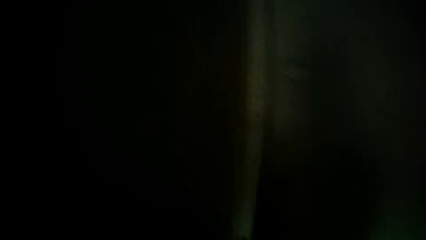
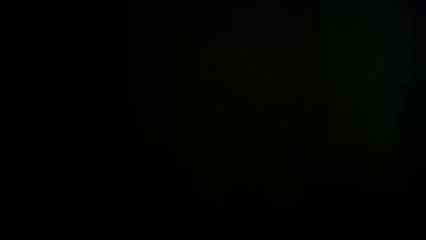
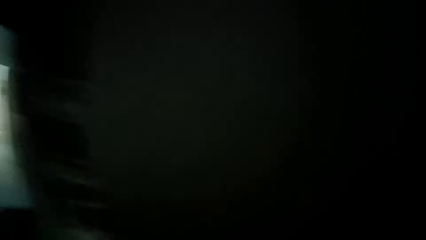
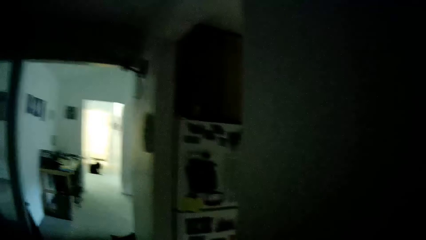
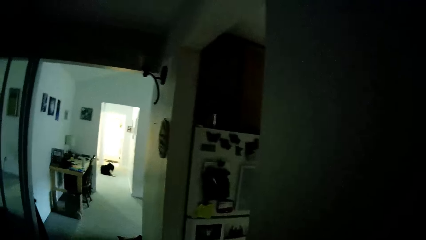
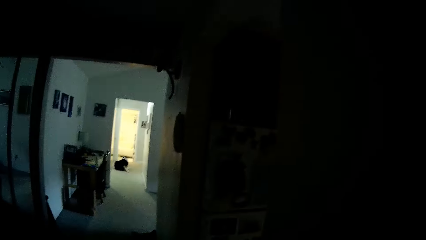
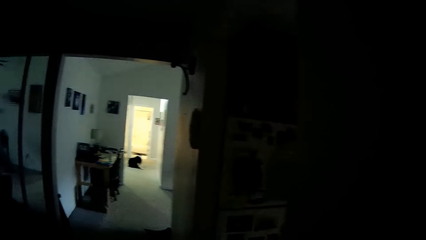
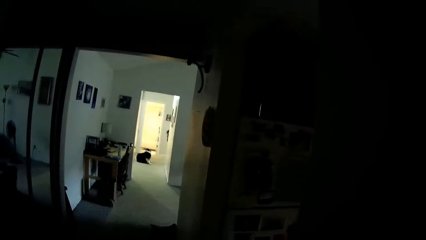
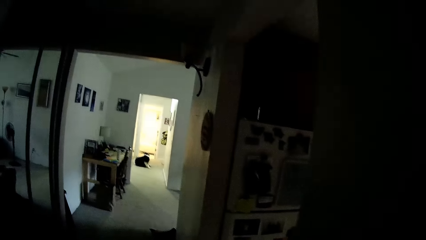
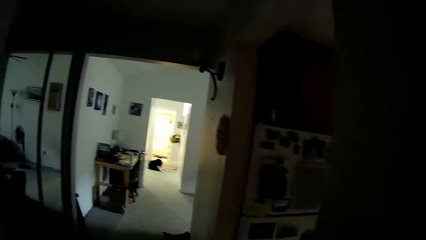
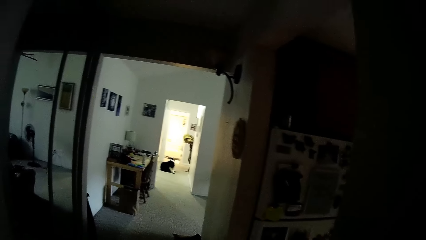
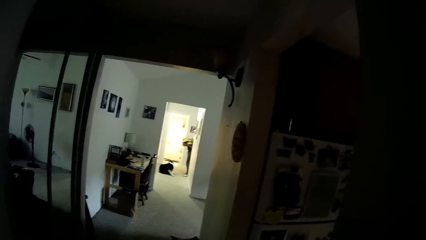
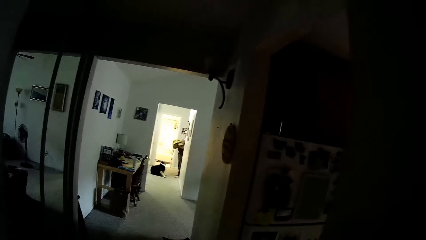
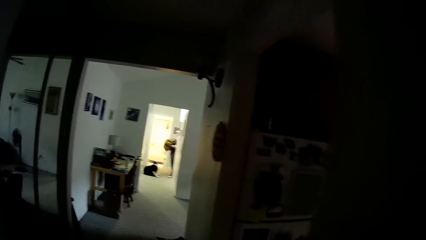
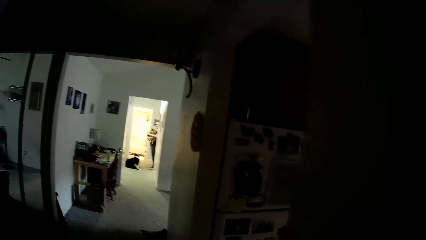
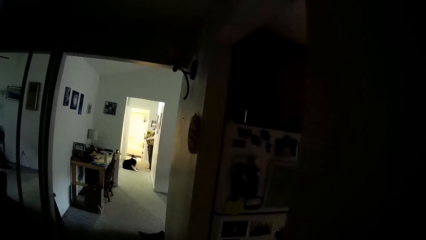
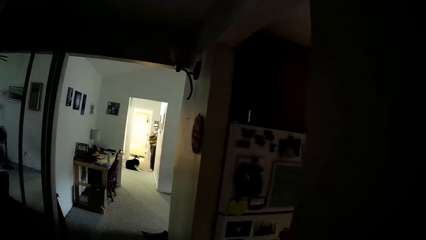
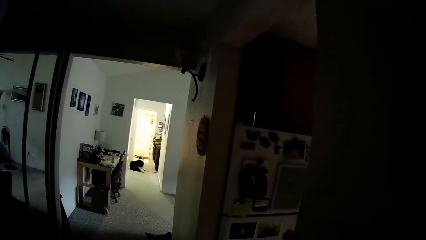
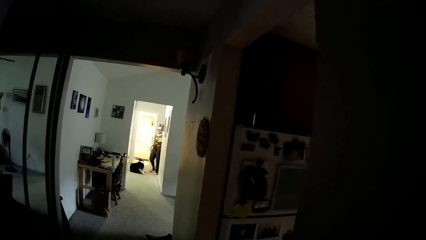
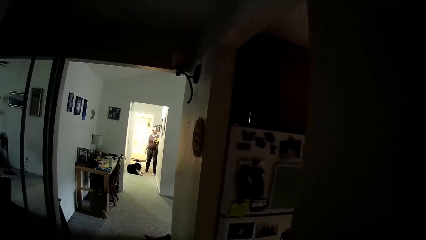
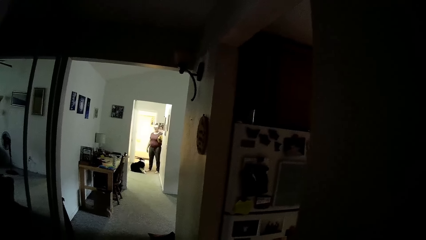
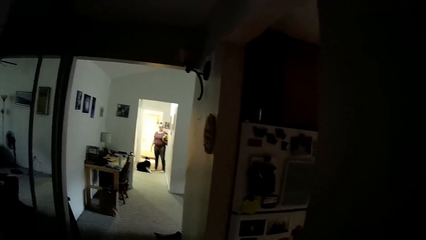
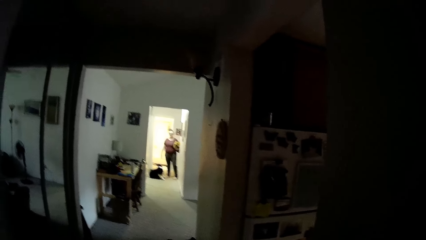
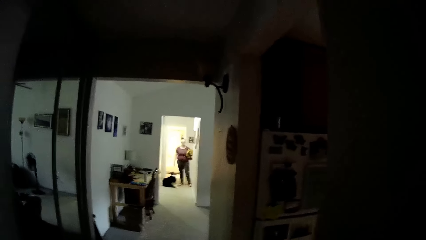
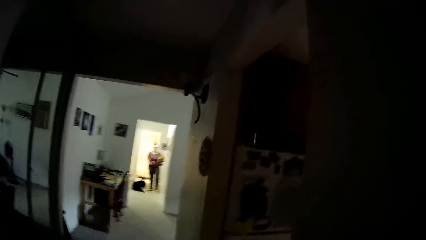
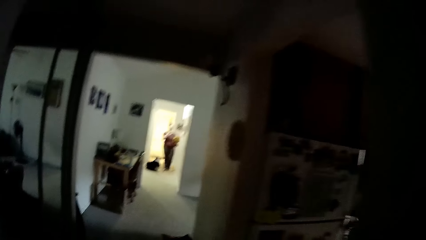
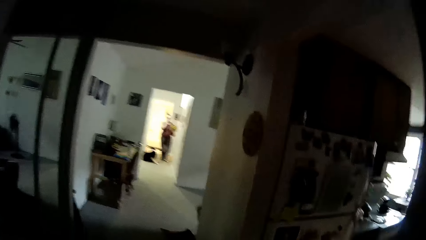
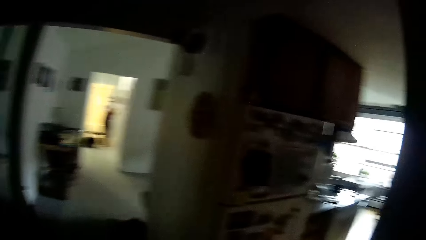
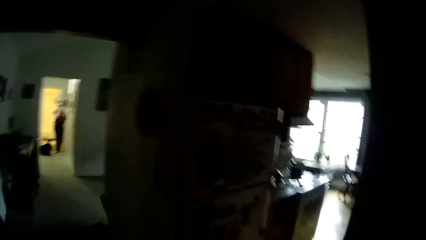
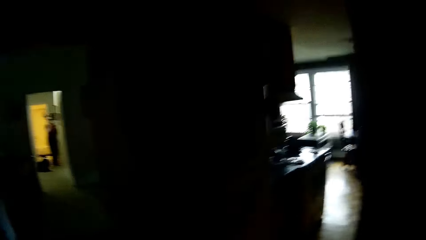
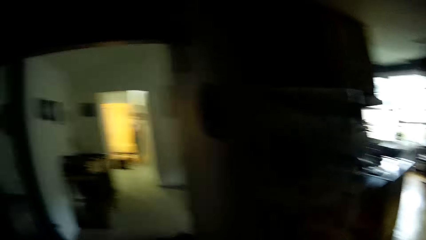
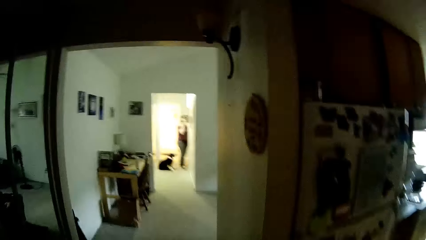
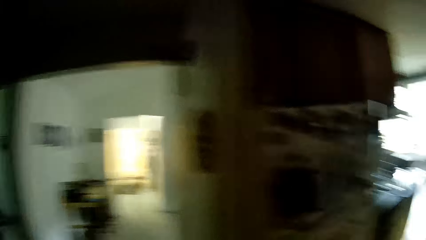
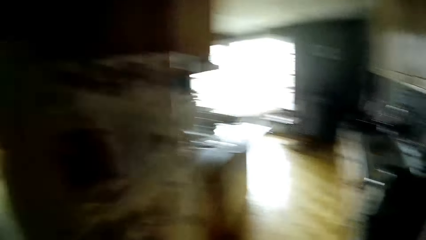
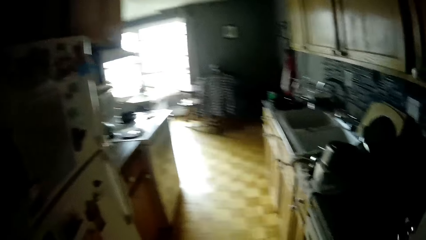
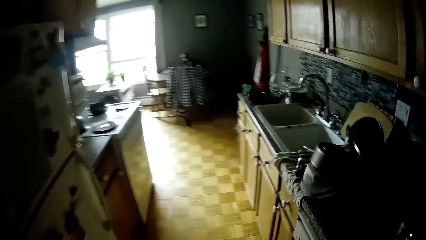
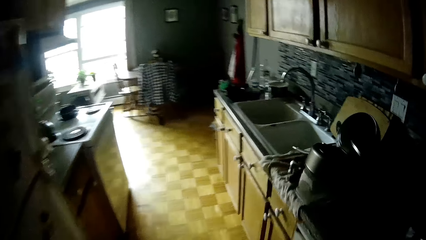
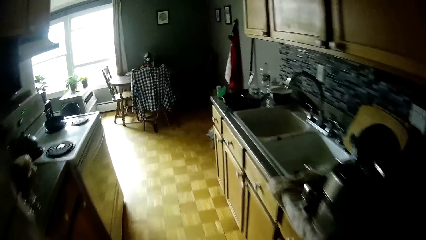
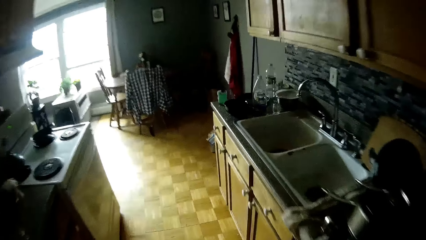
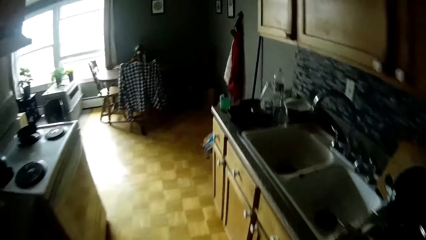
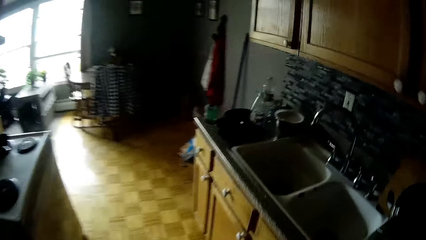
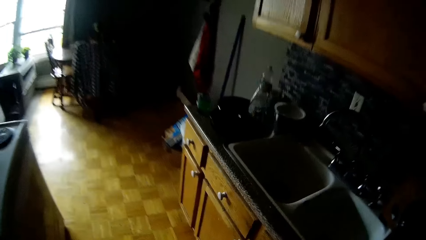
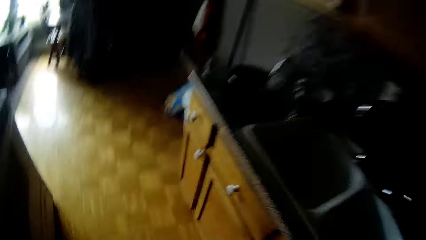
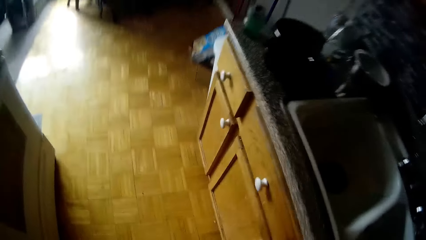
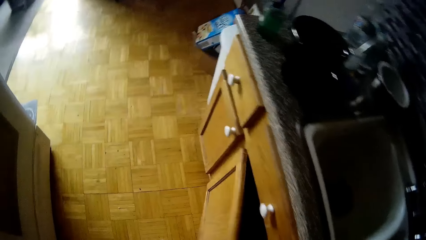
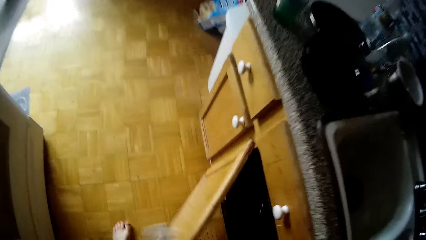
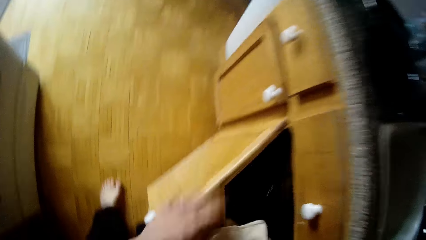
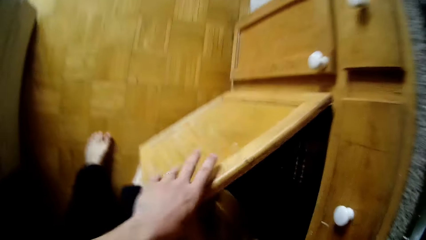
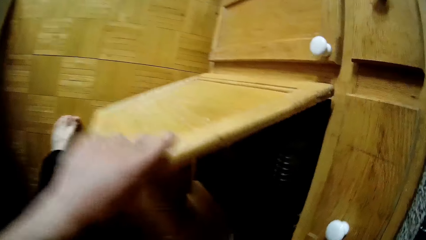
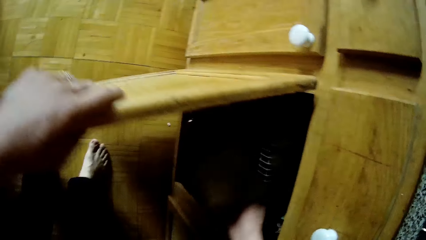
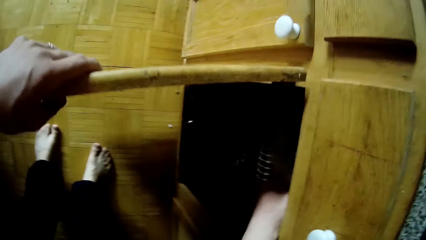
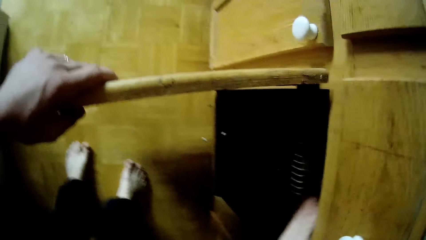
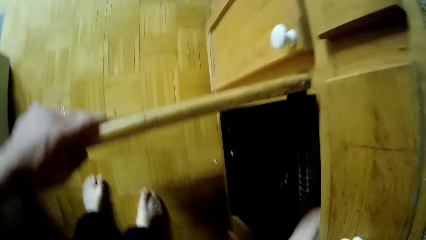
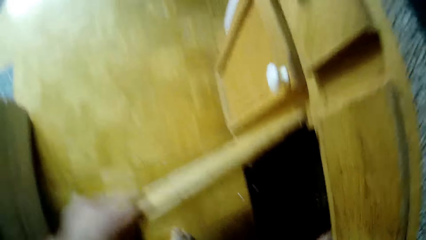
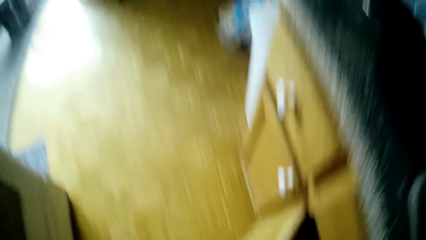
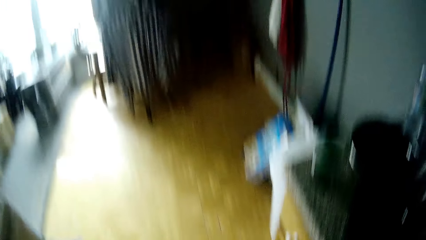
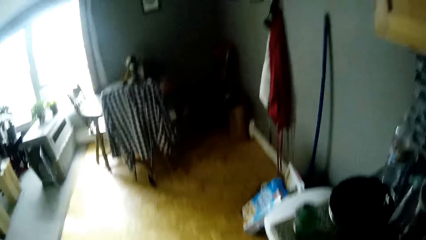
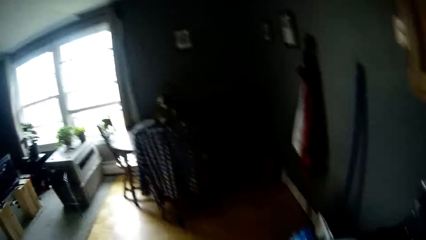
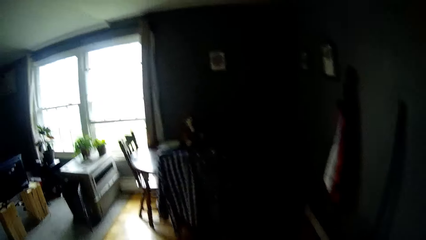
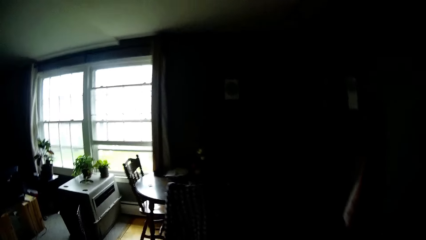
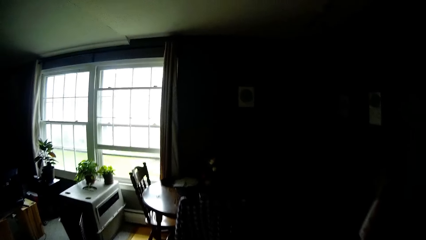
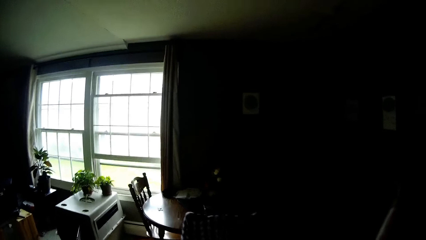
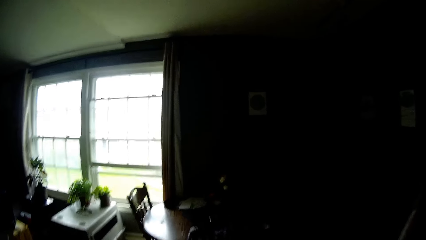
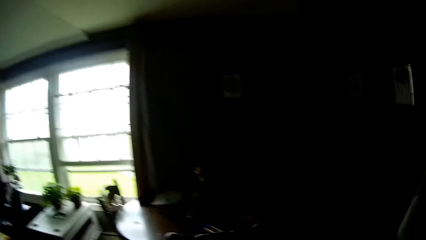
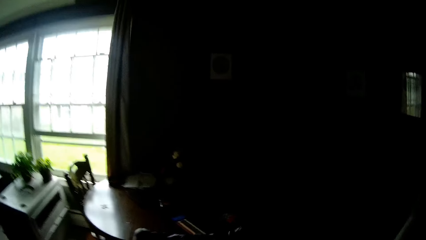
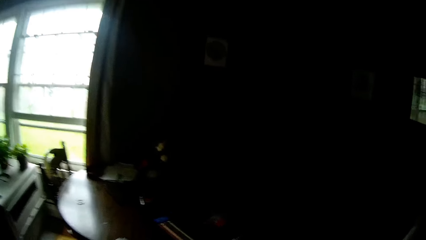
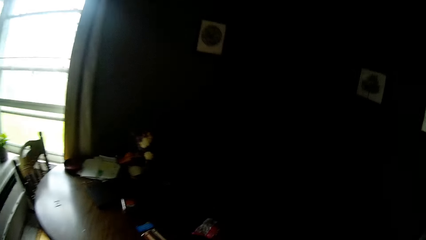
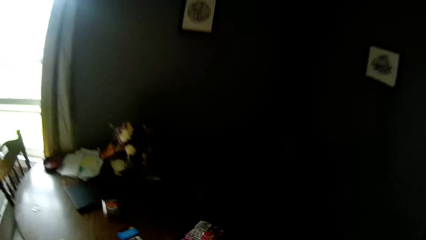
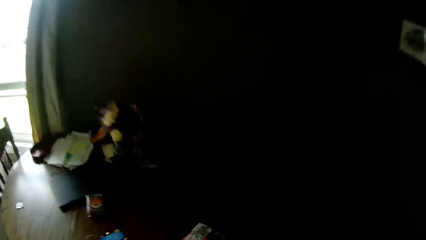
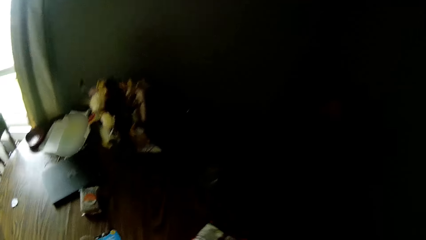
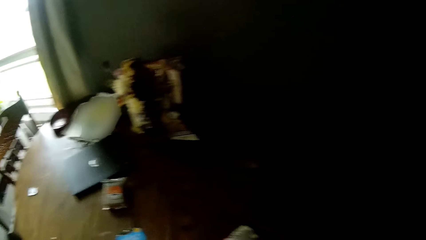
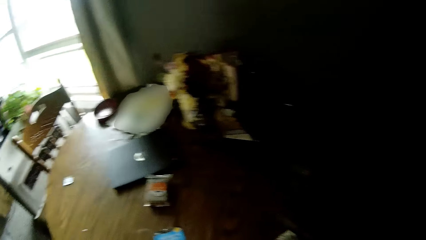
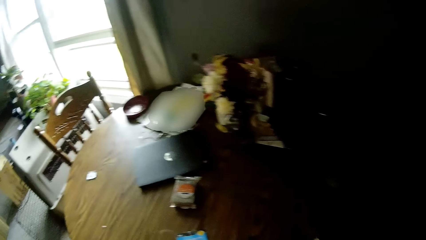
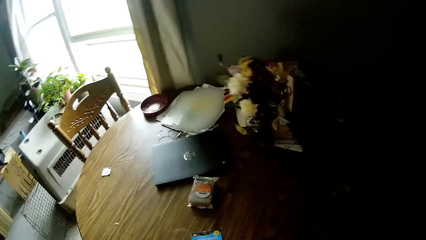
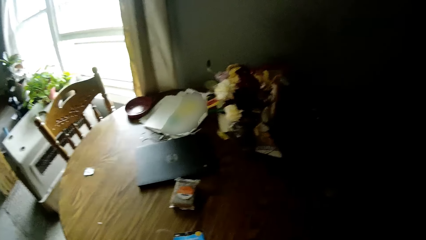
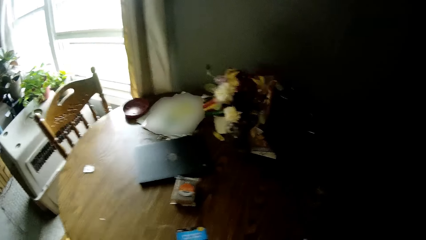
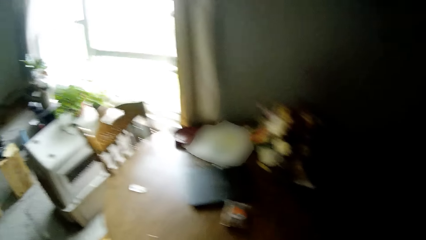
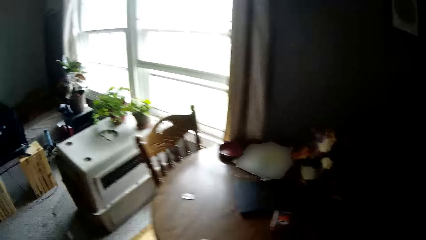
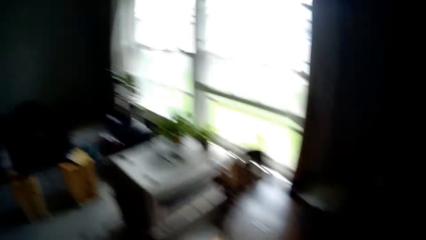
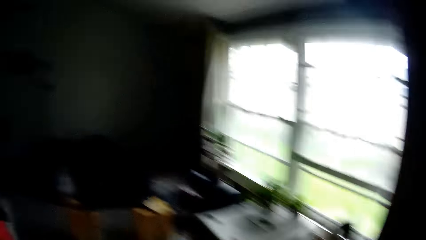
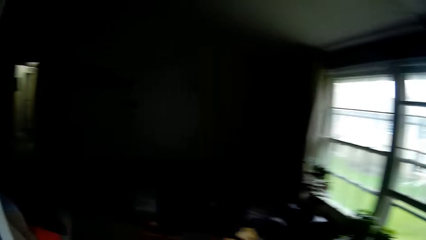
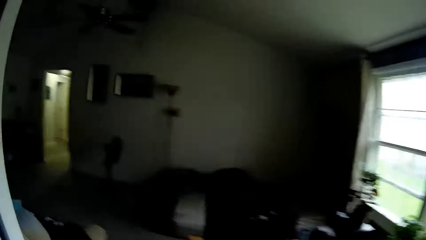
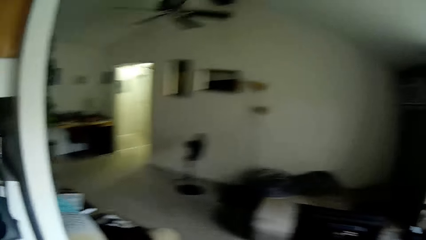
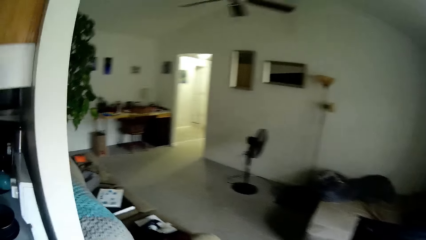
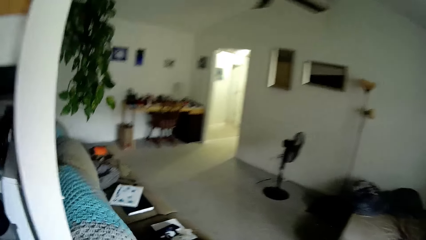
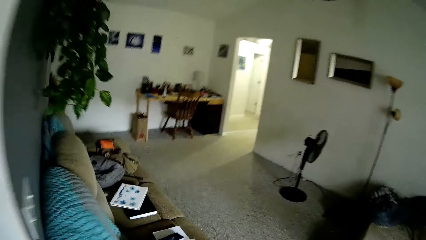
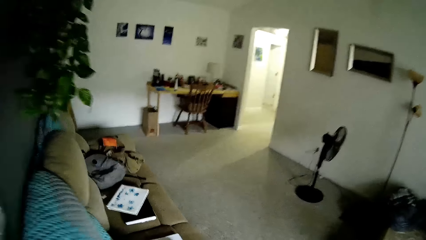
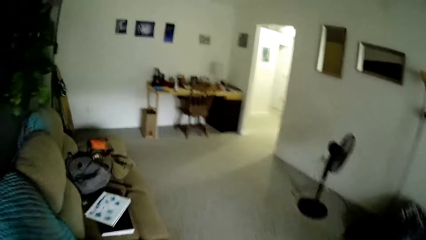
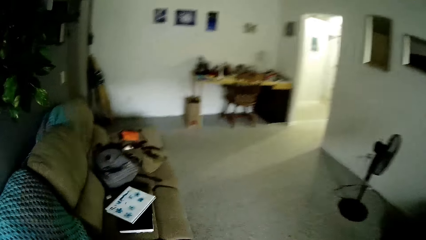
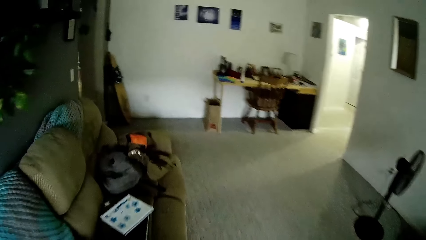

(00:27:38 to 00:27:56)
The camera wearer stands at a door. The lady carries a blanket and stands at the corridor. The camera wearer walks into a kitchen. The lady speaks to the camera wearer. The camera wearer opens a cupboard or kitchen cabinet with his right hand. He holds the door of the cupboard with his left hand. He puts the piece of cloth into the cupboard with his right hand. He closes the kitchen cabinet. He speaks to the lady. He picks something from the dining table. He walks into a living room.
